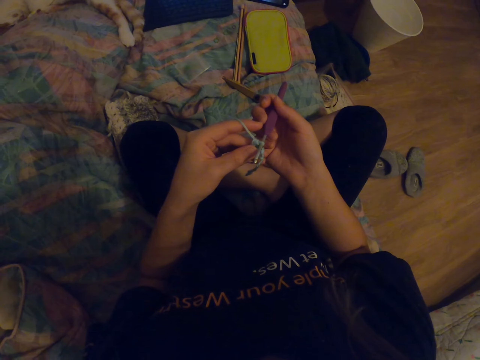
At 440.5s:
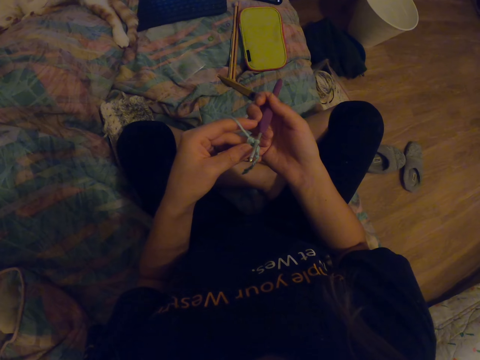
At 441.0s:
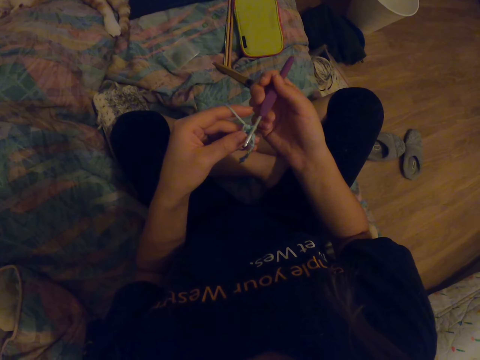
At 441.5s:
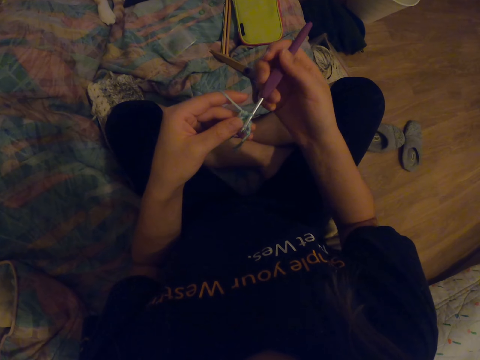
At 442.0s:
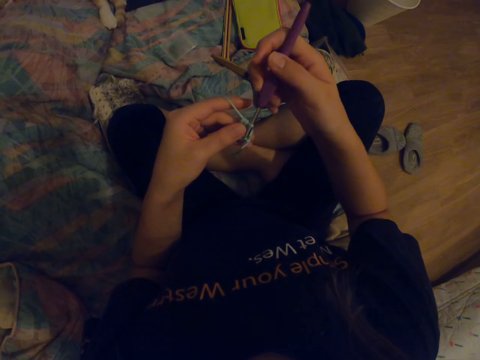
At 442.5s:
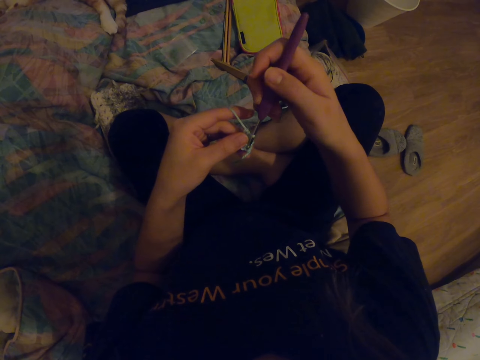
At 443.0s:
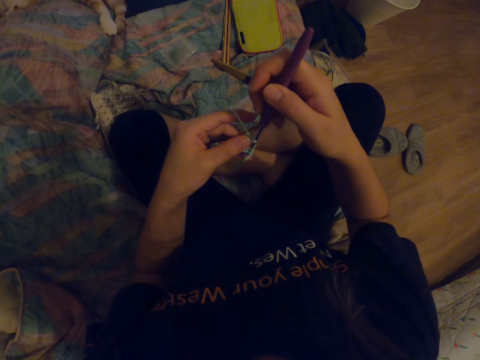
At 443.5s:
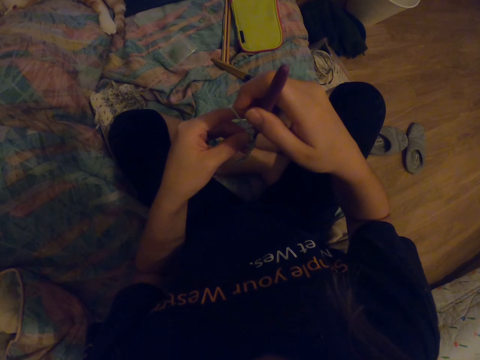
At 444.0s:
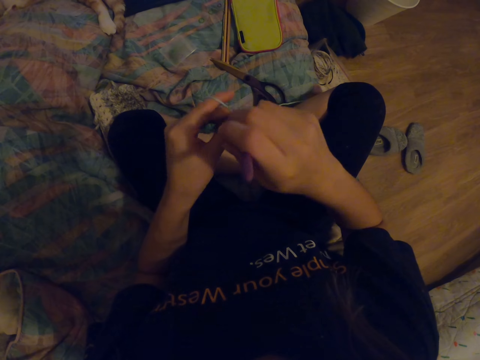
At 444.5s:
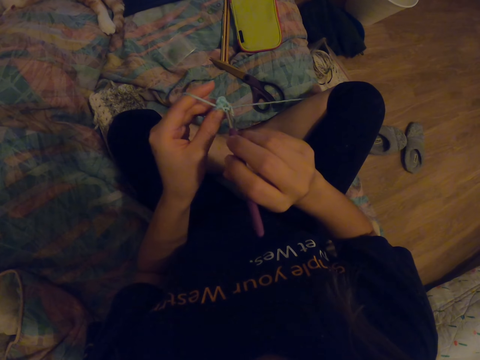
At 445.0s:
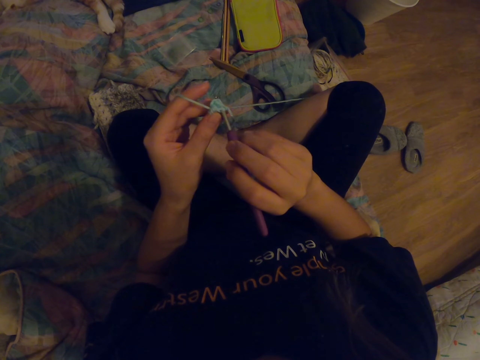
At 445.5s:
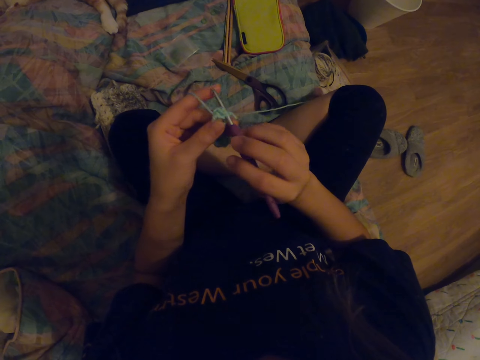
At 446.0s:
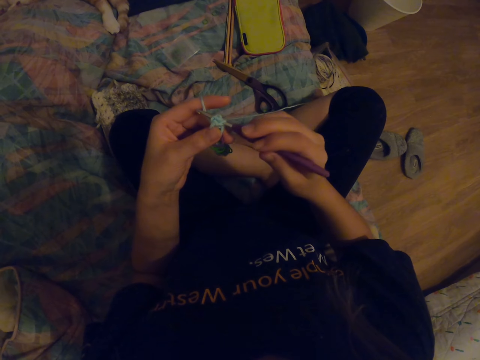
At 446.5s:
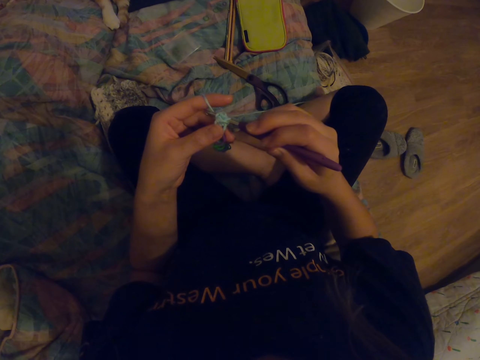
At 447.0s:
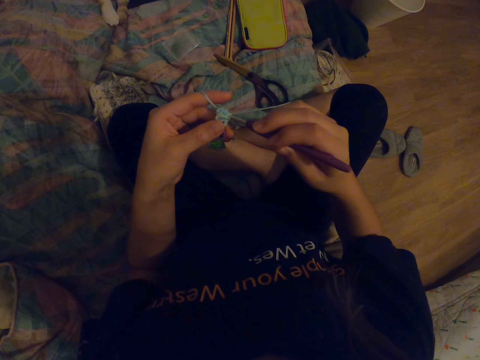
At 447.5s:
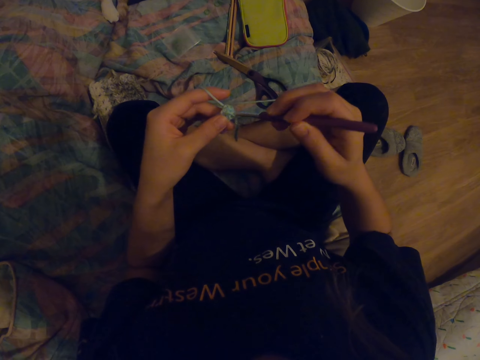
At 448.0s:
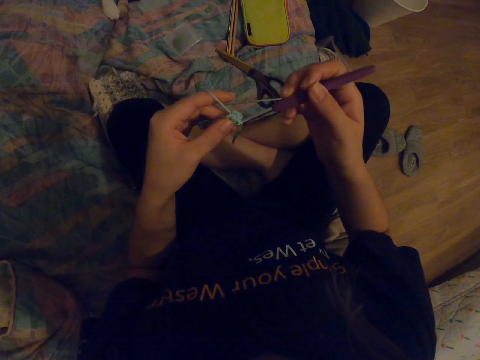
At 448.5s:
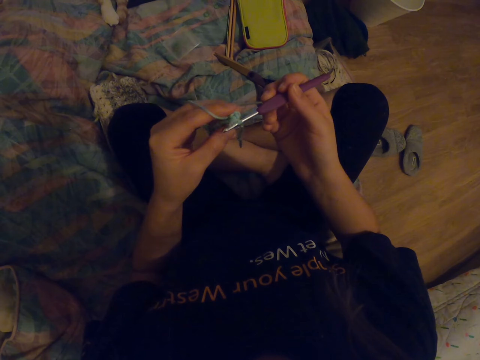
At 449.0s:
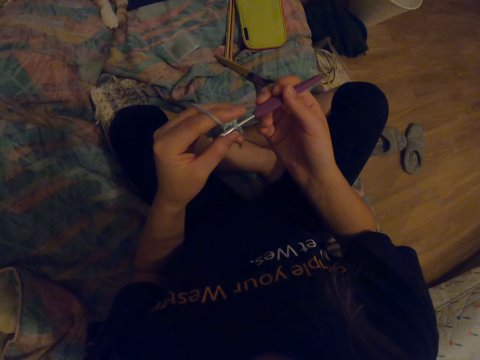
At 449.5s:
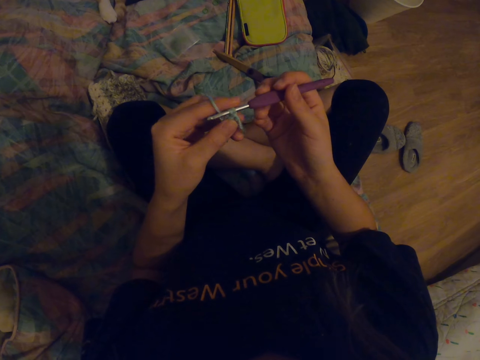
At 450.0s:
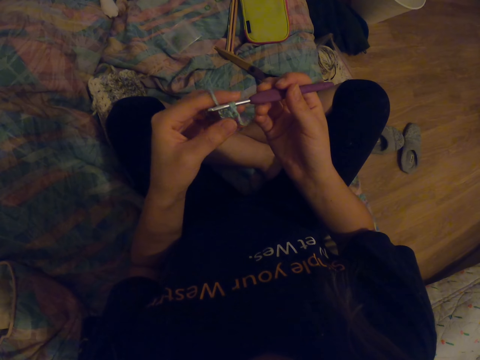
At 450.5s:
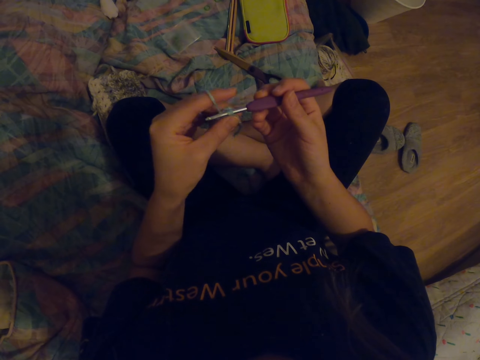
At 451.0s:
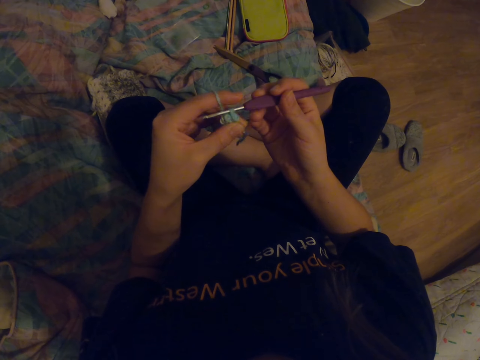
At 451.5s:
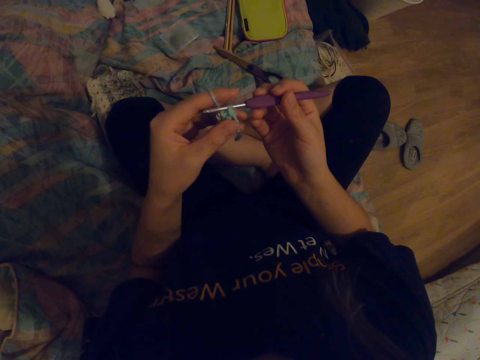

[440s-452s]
The camera wearer knits the fabric with a crochet hook.

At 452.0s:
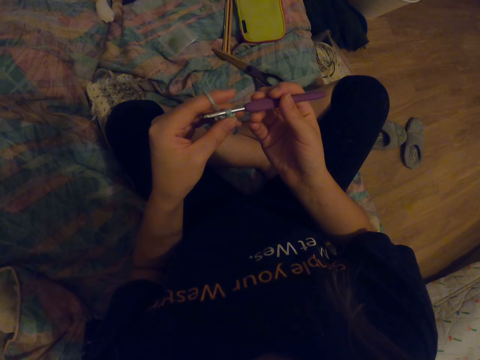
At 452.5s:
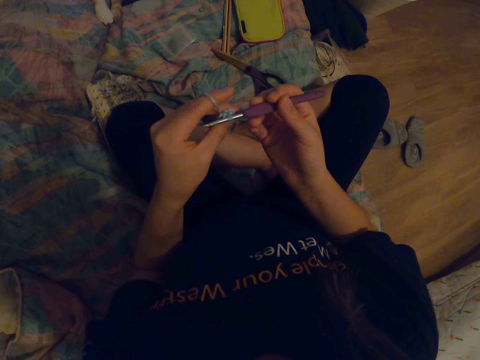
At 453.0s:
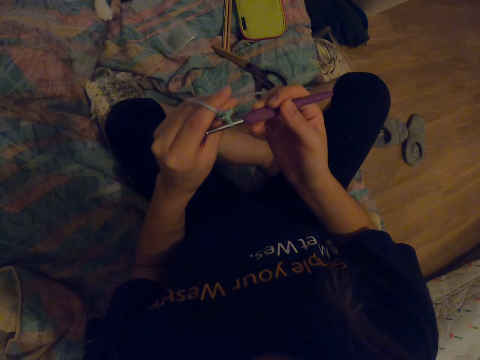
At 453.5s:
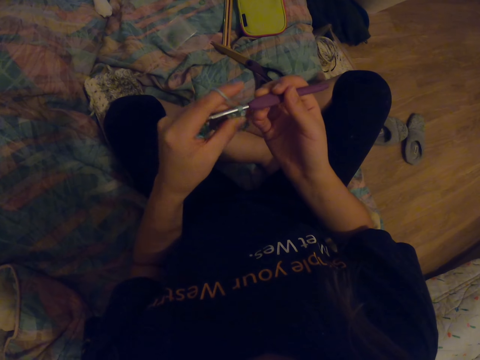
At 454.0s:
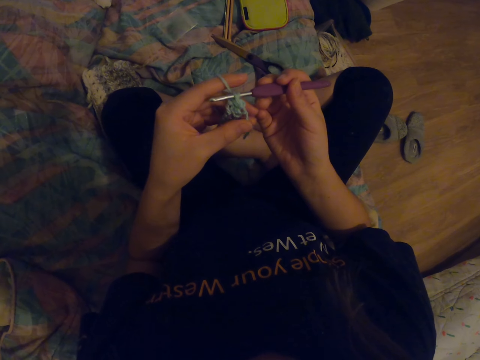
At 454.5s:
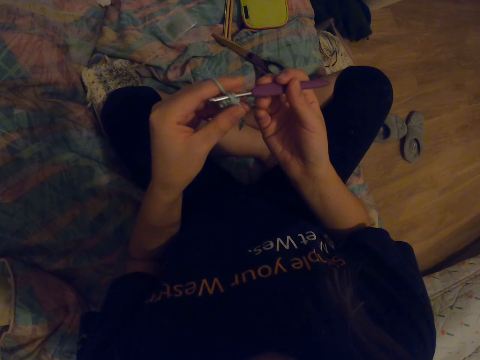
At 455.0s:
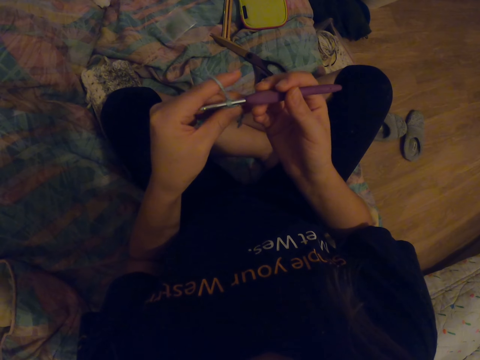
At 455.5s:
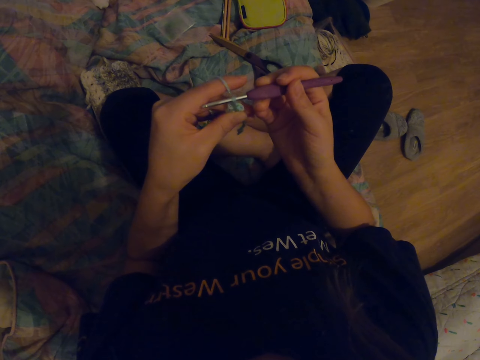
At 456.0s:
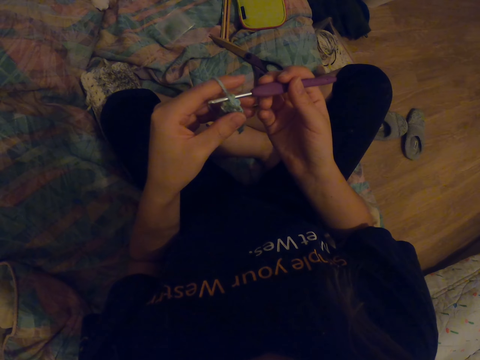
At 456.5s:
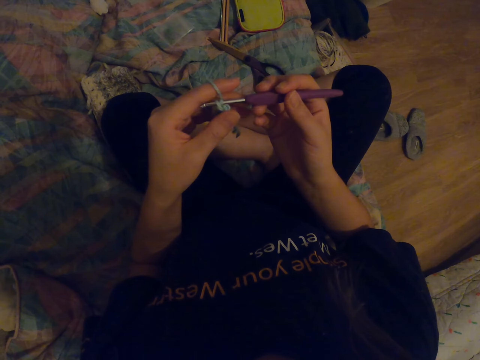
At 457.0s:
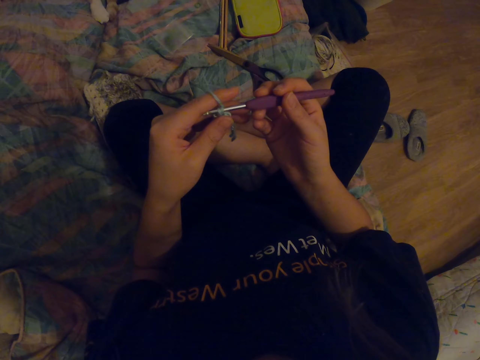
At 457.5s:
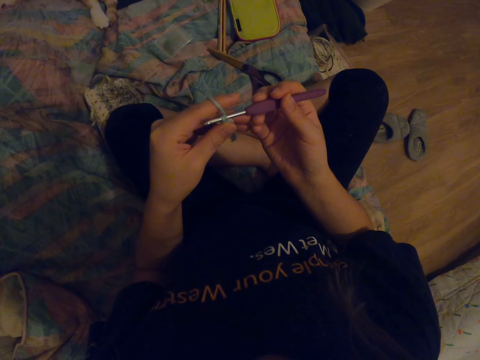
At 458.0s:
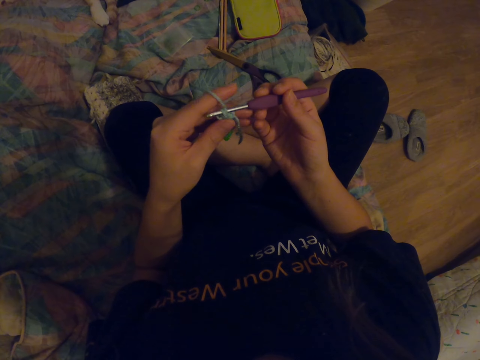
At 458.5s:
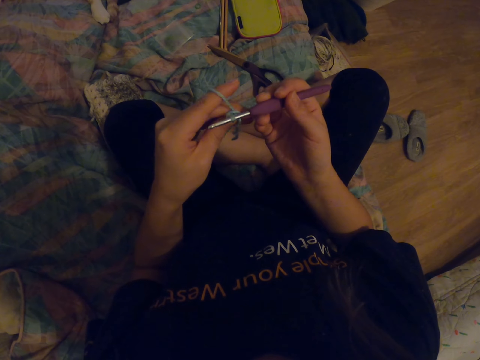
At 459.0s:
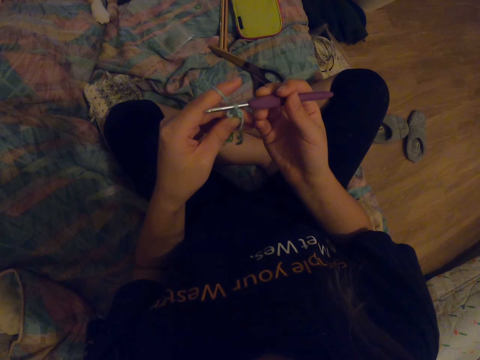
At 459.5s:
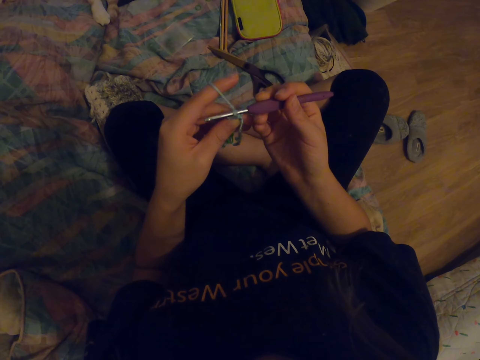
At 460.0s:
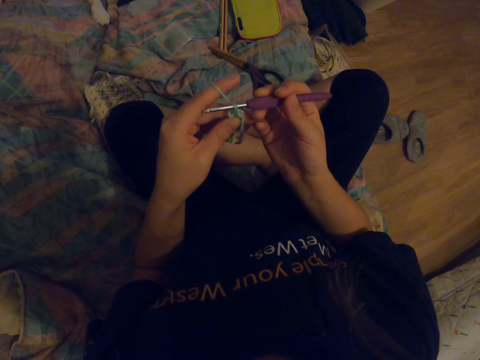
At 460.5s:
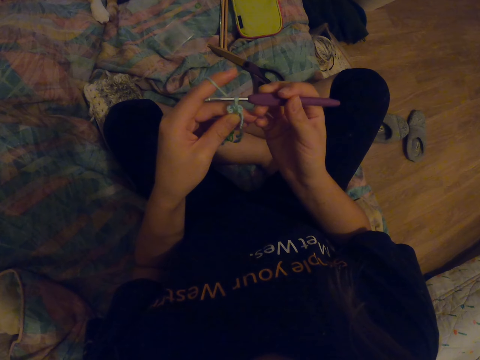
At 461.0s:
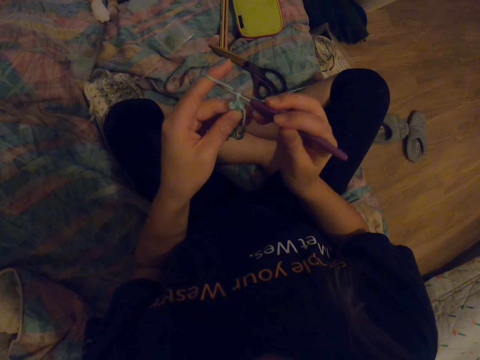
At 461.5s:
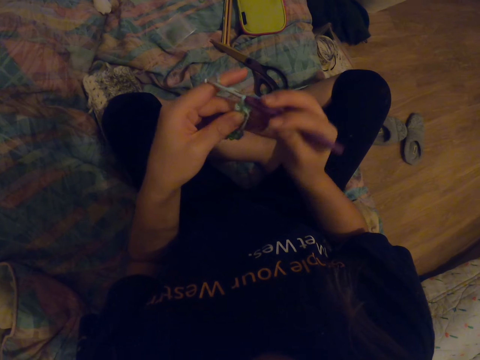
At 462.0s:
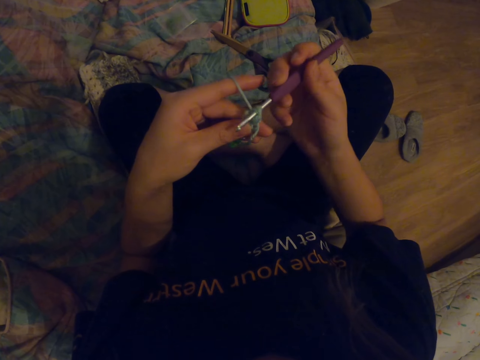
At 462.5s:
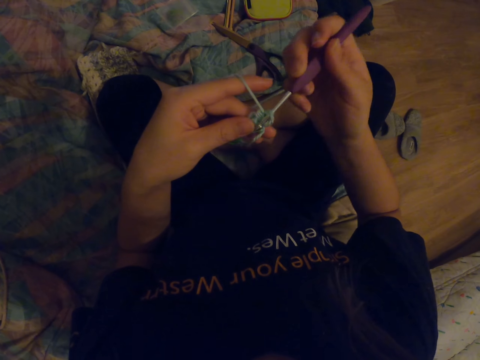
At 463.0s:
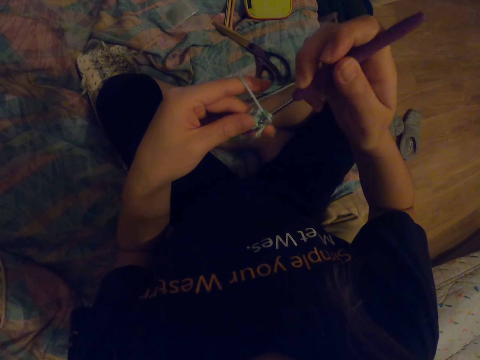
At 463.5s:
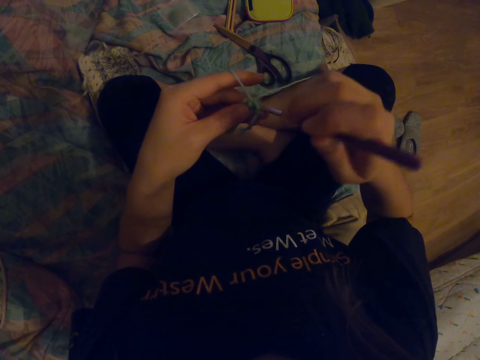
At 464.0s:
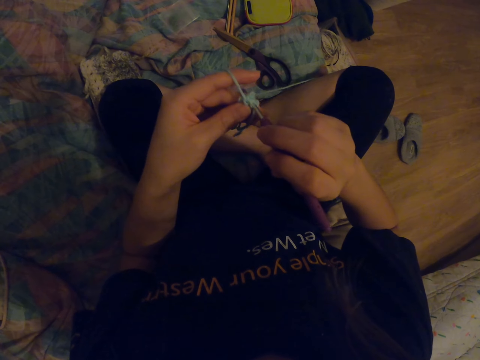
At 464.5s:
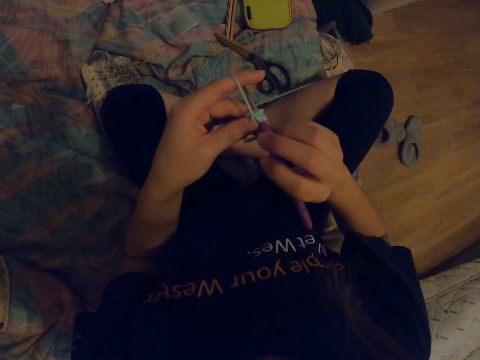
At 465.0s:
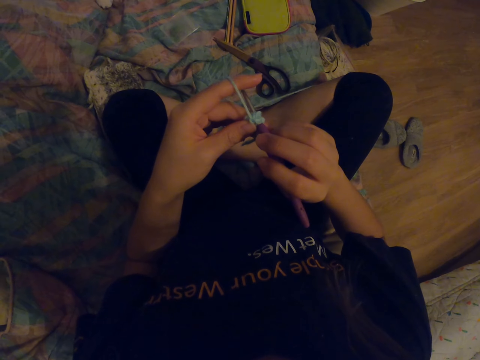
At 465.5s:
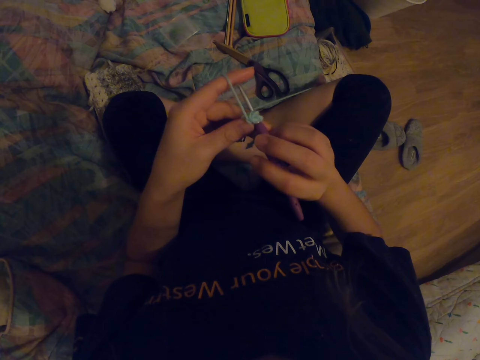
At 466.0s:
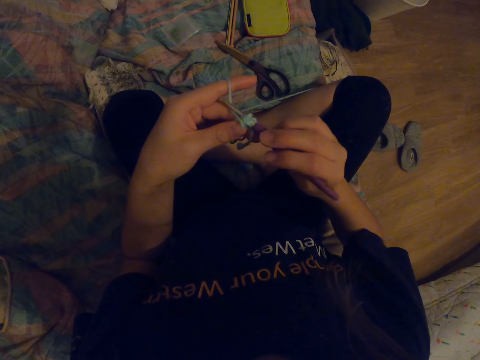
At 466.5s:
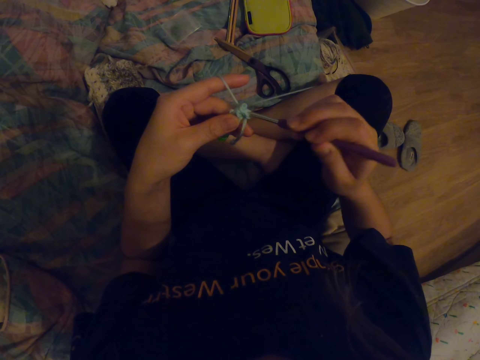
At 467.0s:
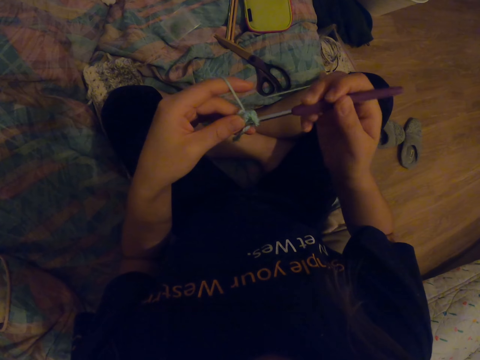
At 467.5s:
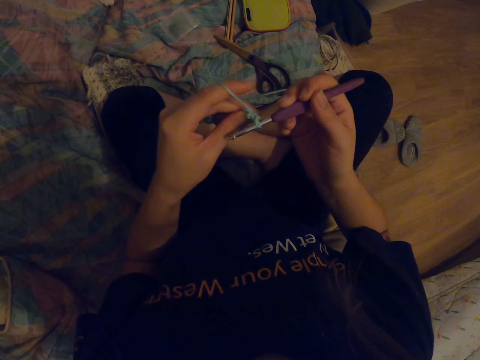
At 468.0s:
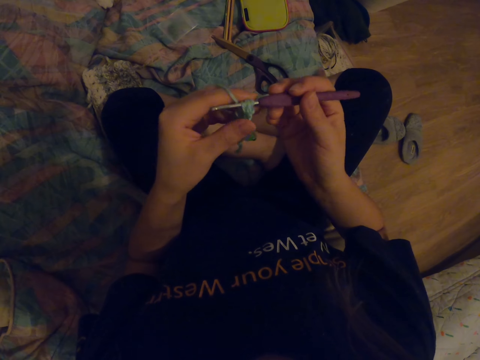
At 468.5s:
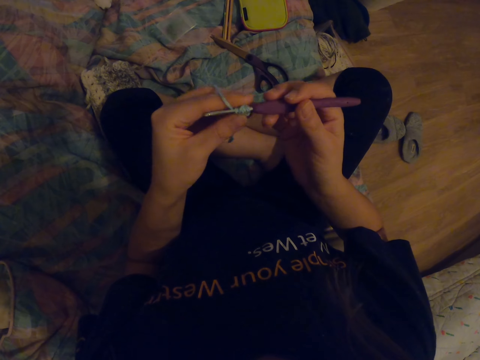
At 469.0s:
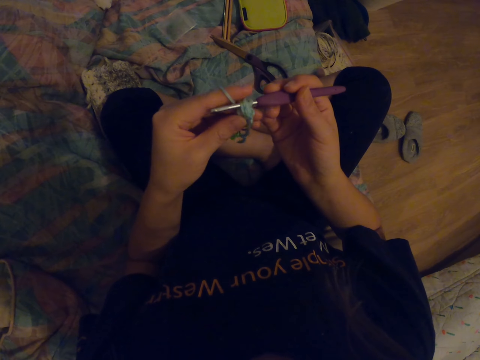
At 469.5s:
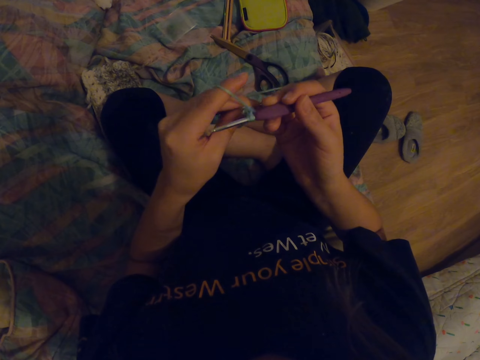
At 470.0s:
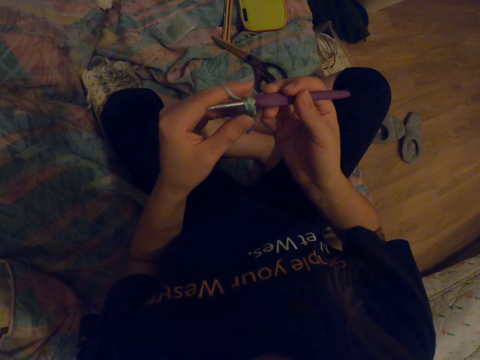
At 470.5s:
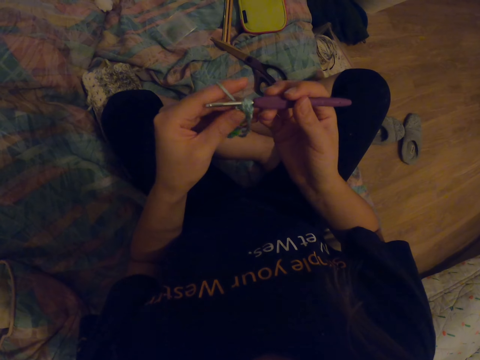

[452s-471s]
The camera wearer looks at the fabric. They knit the fabric with a crochet hook.
